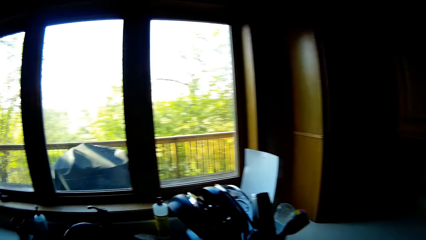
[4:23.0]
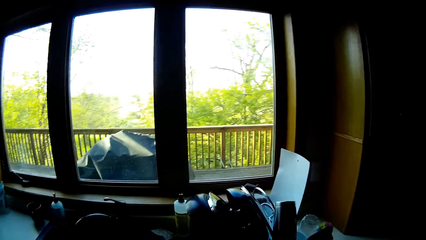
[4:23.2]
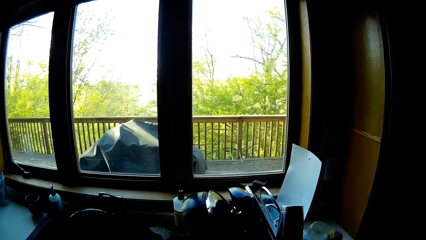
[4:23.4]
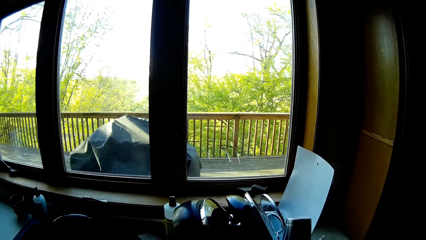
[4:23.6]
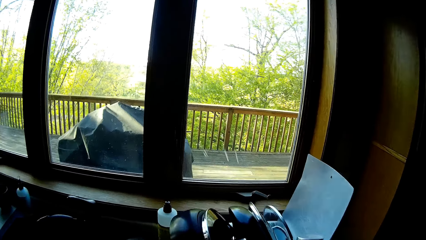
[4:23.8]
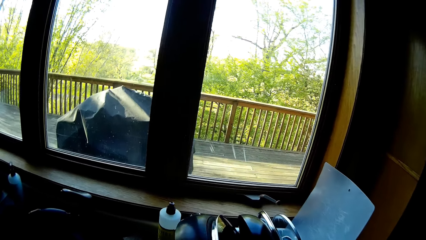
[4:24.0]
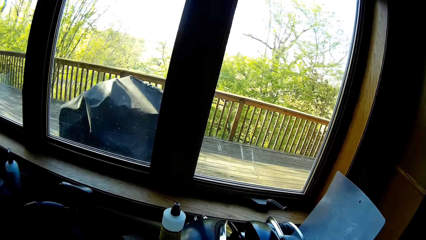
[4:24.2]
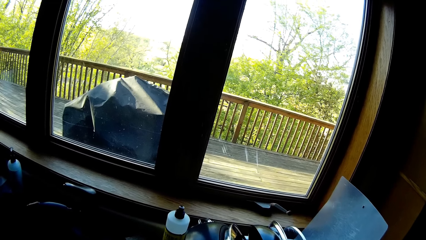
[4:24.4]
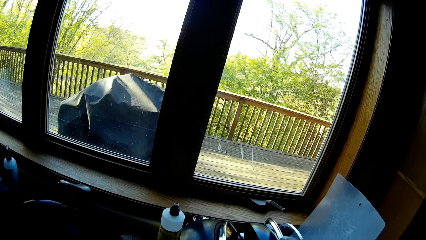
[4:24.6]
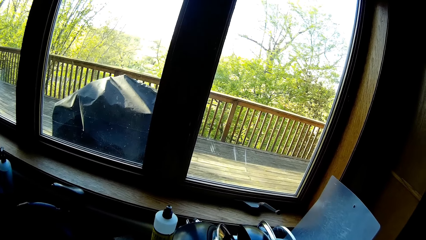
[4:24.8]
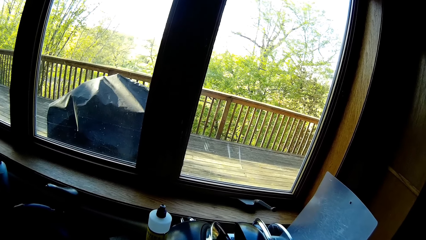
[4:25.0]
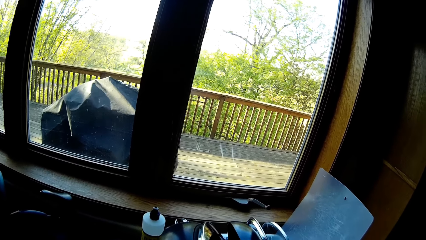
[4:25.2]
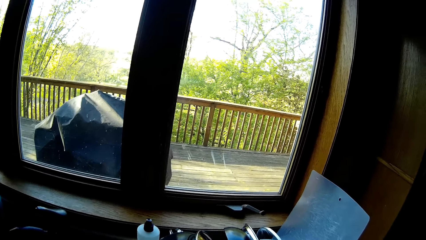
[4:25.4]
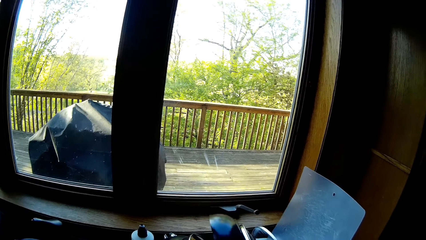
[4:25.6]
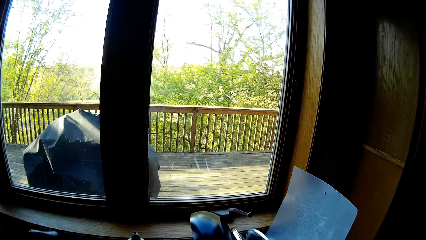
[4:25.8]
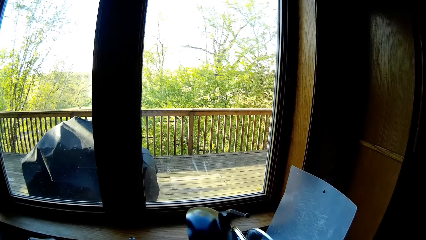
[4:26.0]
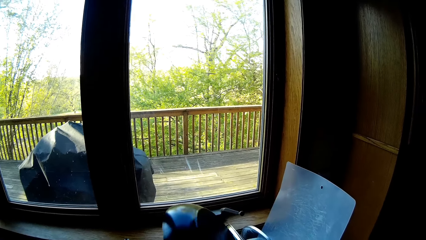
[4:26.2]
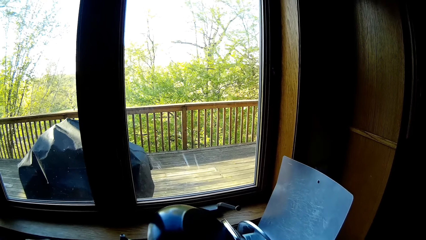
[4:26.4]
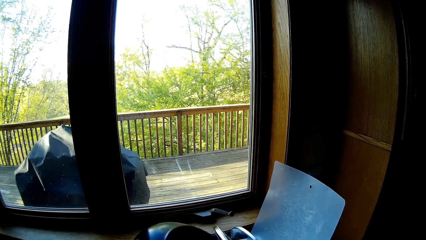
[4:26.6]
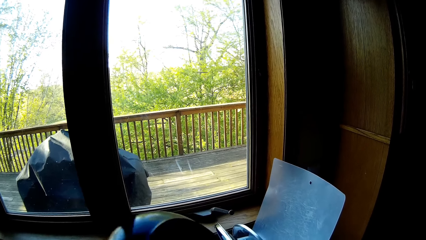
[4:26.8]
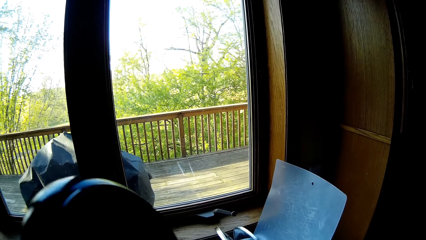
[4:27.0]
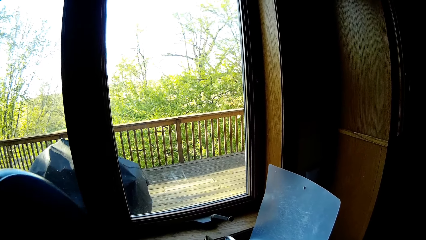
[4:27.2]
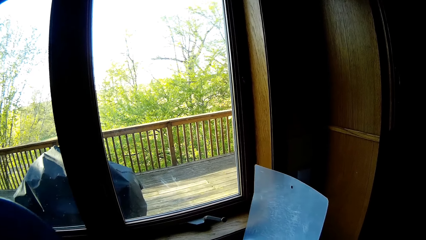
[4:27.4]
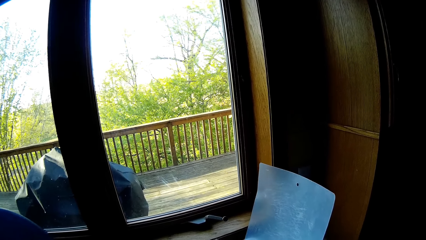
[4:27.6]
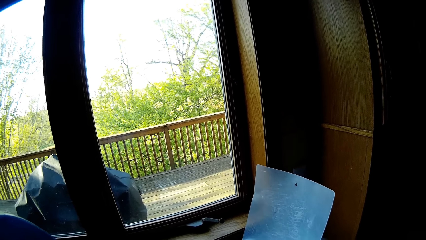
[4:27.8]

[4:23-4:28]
The camera wearer picks a pan with the lid from a rack with her left hand.

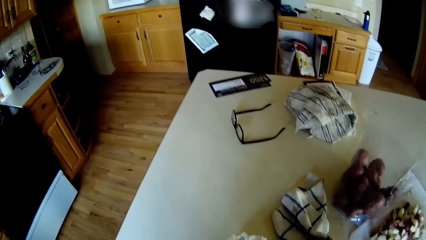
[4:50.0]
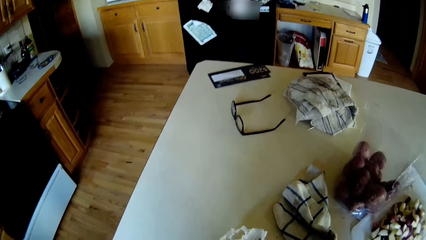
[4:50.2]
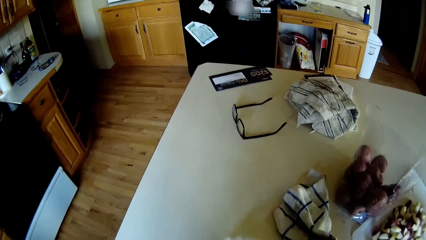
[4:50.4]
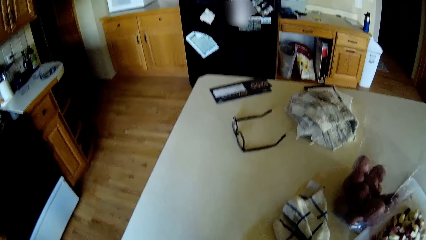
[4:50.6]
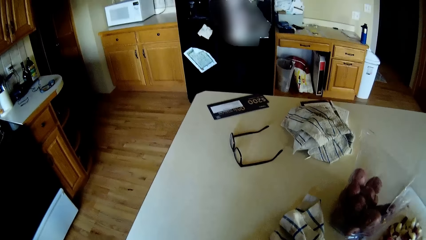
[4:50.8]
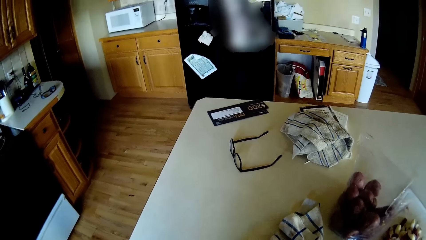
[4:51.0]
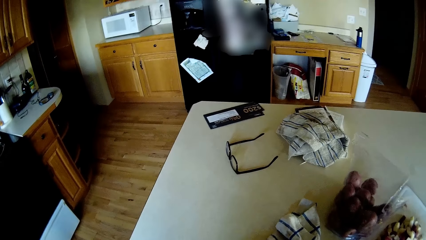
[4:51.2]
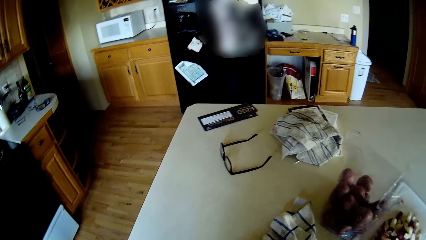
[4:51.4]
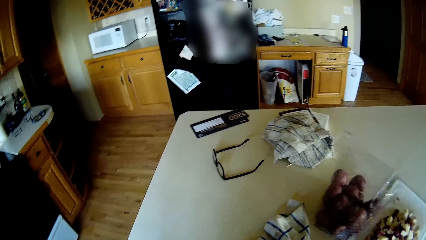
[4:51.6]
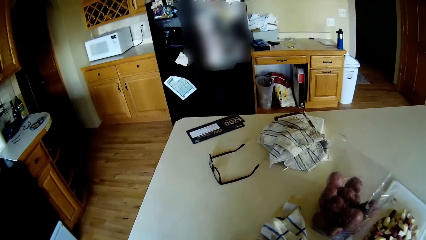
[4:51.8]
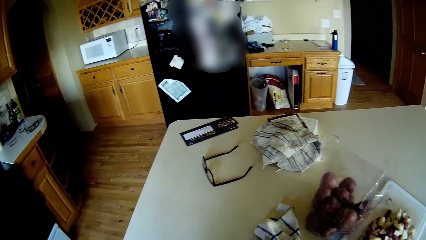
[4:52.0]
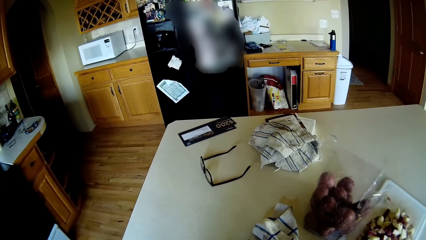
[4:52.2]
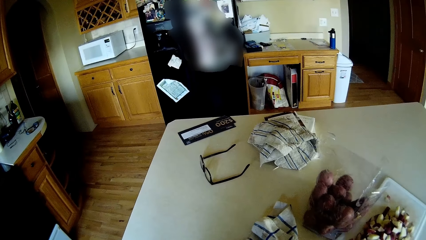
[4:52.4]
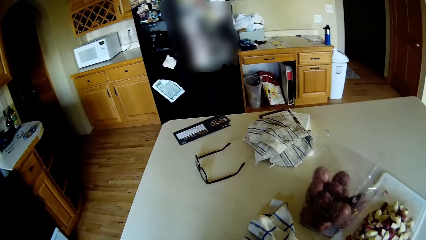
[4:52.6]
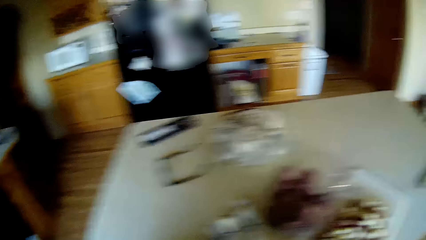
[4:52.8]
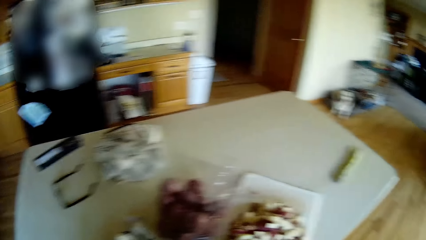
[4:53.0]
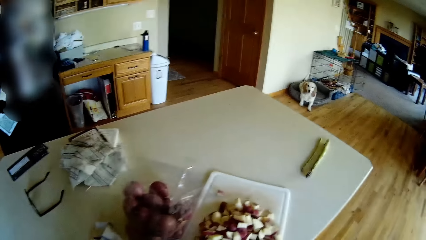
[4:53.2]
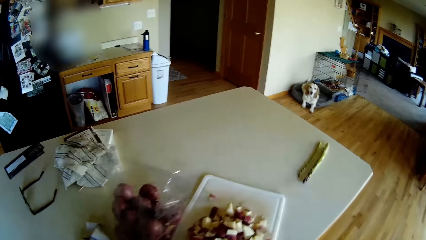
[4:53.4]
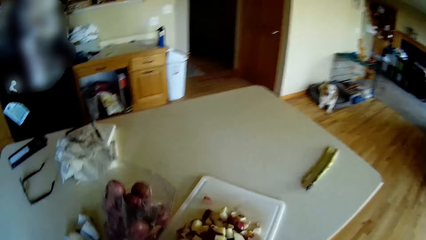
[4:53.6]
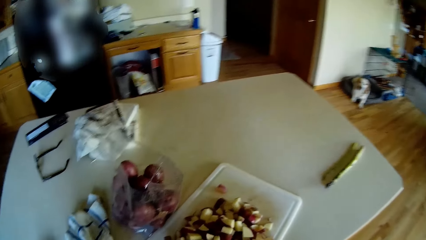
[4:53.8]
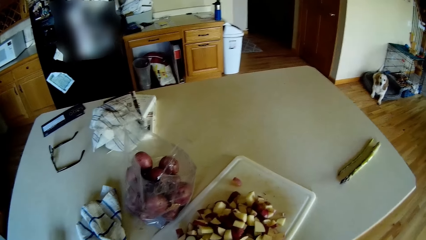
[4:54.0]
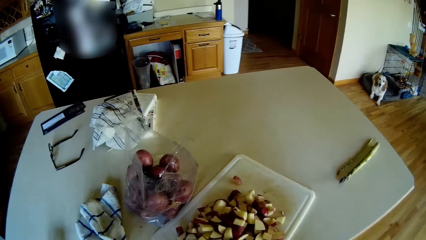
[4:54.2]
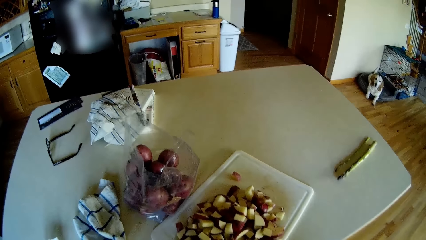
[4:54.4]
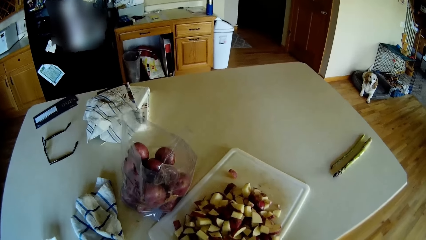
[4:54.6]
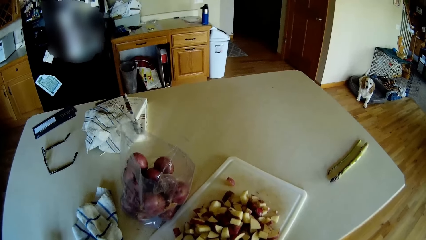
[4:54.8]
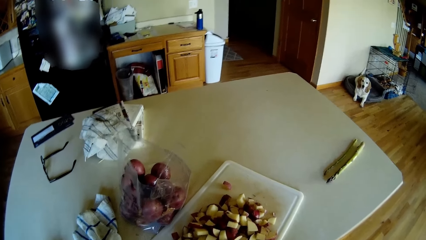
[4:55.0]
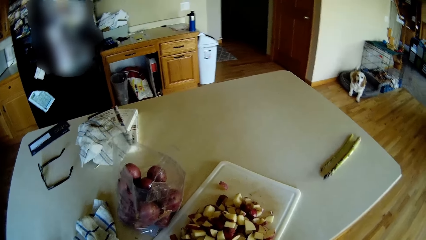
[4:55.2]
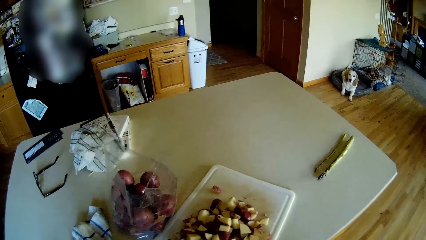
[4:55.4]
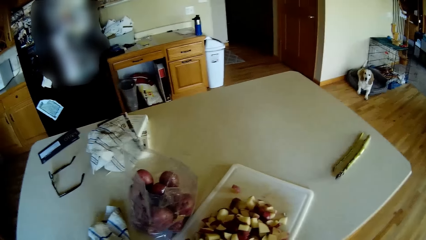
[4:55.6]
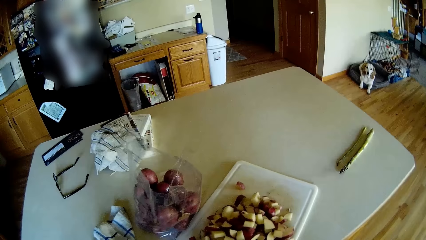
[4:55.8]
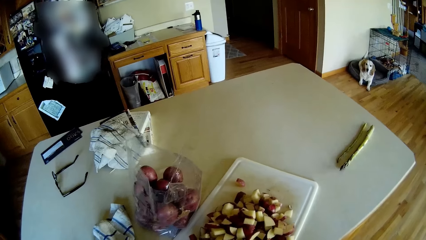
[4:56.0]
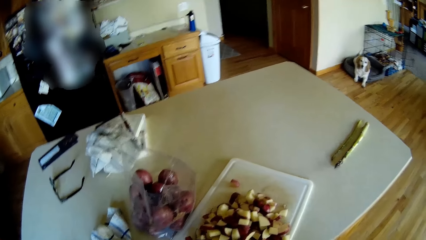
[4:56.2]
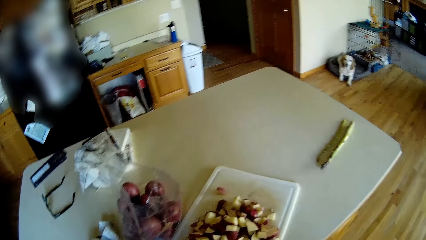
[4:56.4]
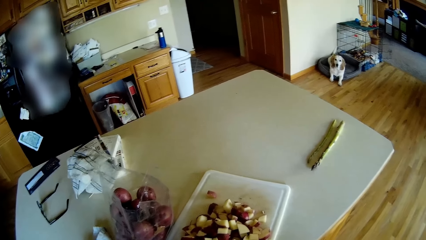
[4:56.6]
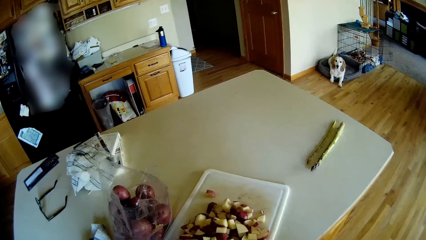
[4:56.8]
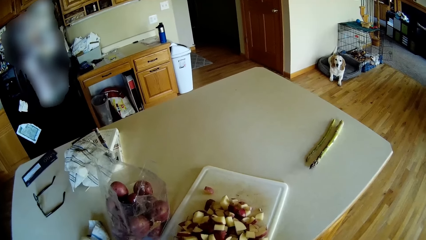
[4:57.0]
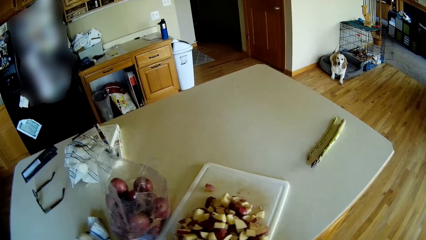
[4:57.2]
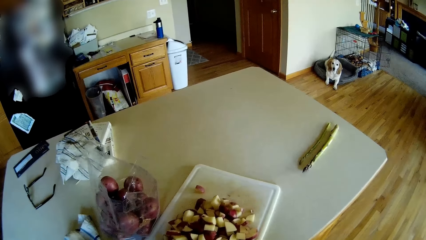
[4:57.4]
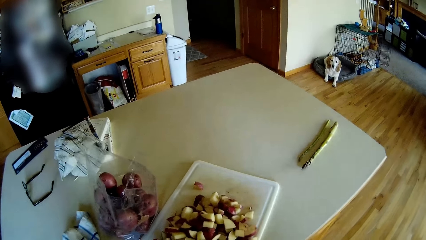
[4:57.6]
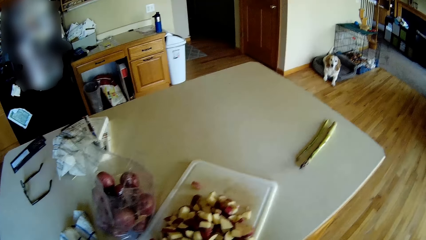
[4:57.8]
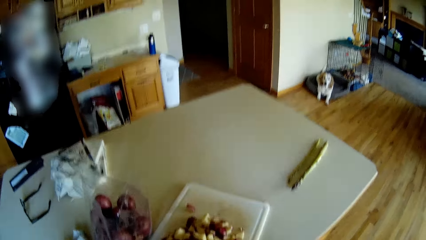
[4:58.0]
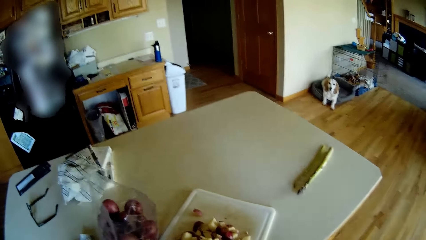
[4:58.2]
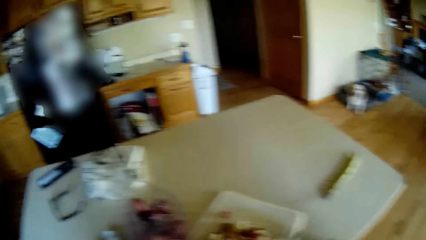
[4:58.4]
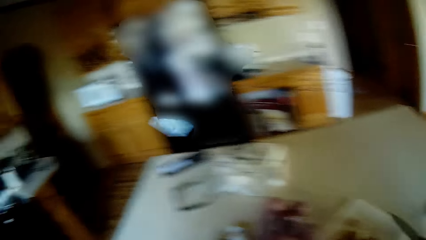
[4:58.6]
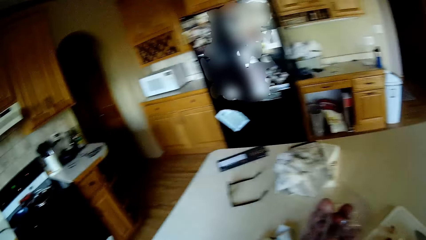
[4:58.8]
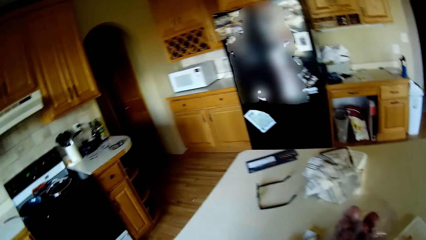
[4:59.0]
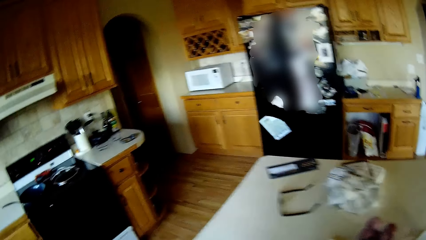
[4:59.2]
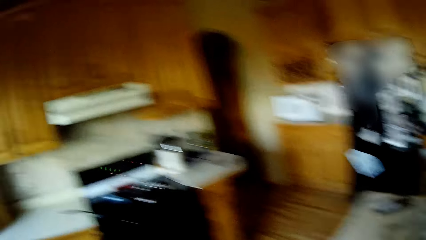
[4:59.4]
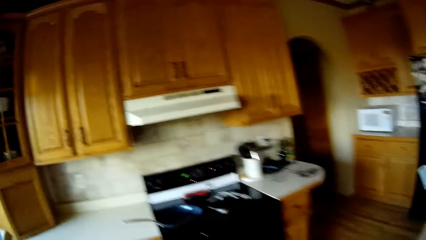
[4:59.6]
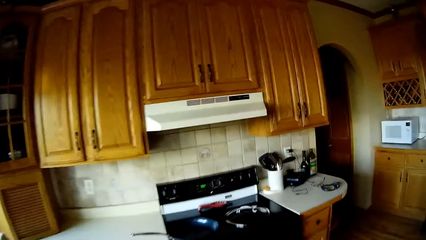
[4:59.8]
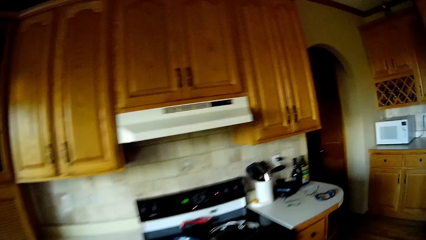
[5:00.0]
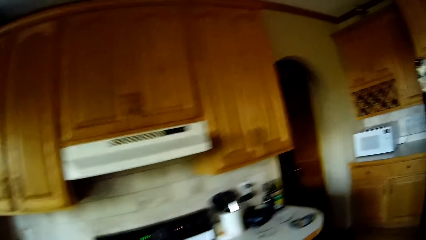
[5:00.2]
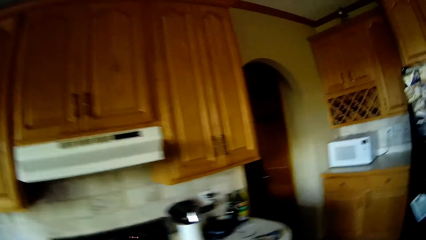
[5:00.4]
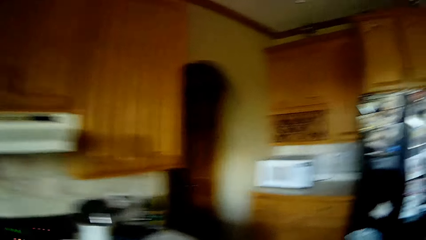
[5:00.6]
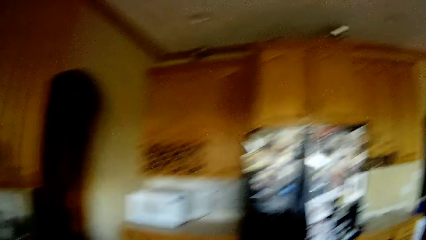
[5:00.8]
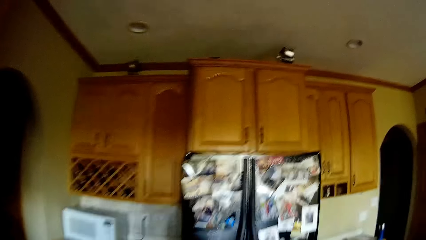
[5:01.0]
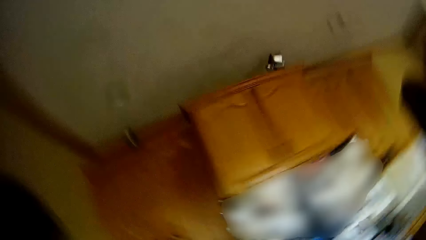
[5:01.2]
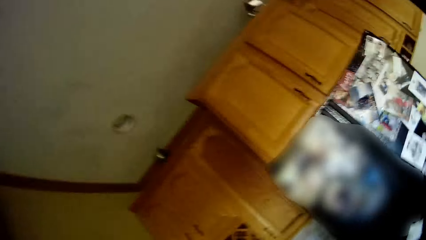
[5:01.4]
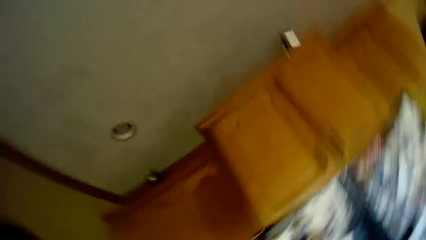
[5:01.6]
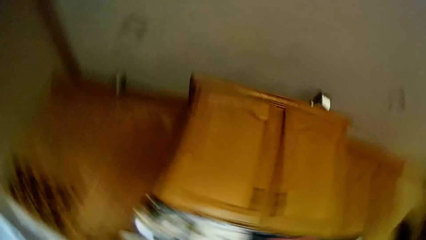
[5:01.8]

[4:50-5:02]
The camera wearer walks. They walk again.
